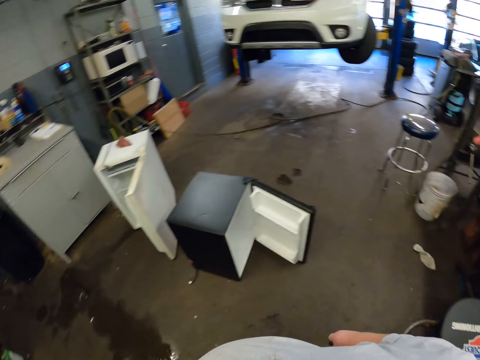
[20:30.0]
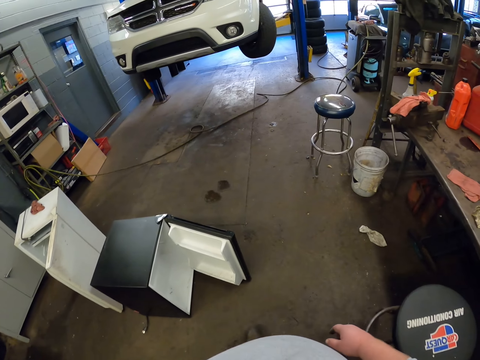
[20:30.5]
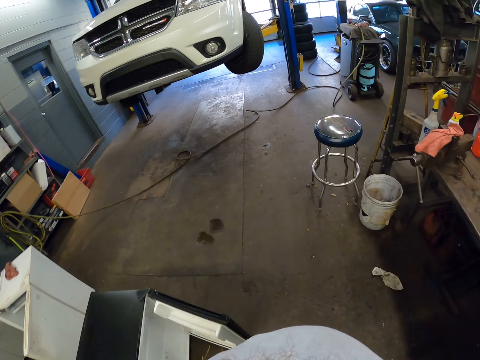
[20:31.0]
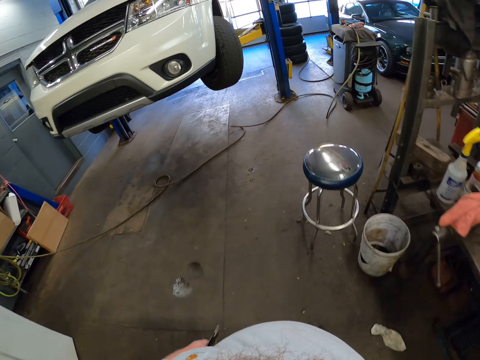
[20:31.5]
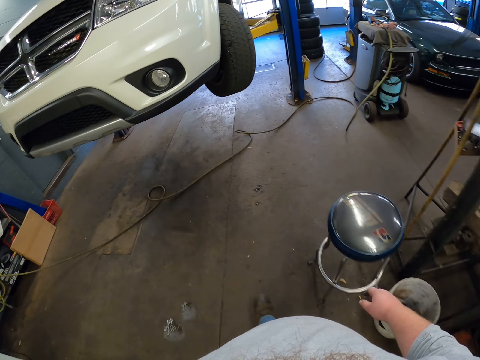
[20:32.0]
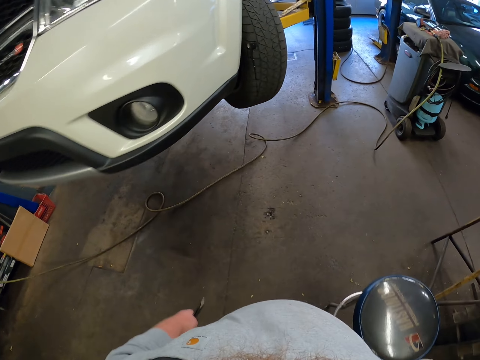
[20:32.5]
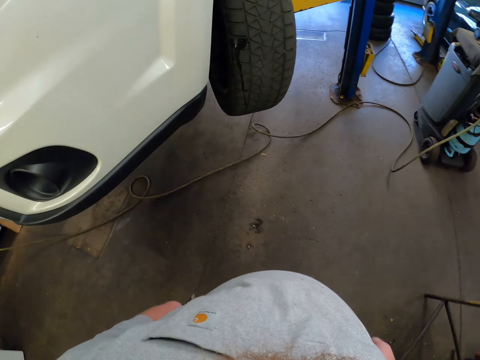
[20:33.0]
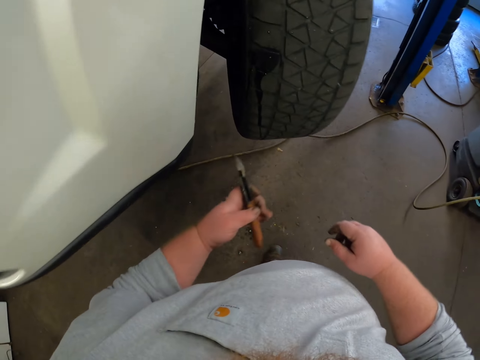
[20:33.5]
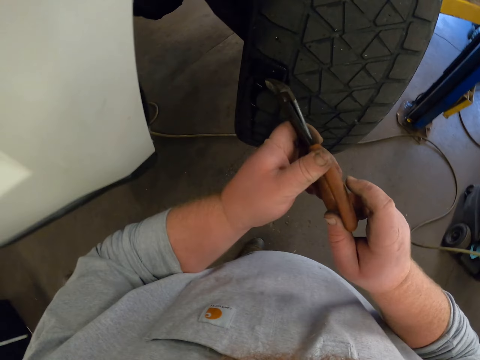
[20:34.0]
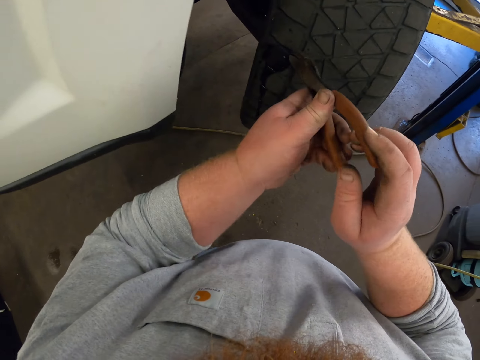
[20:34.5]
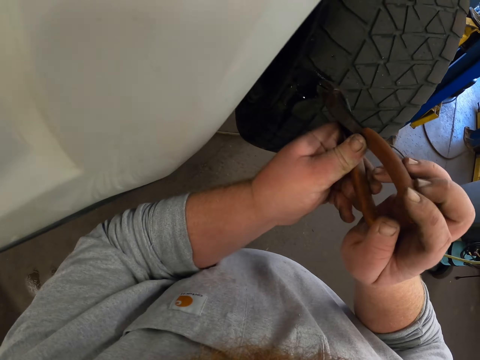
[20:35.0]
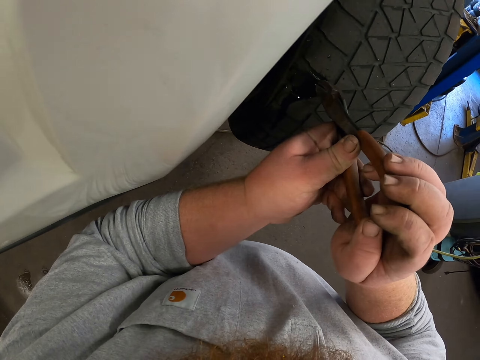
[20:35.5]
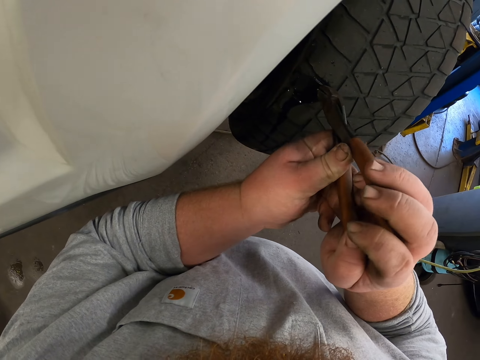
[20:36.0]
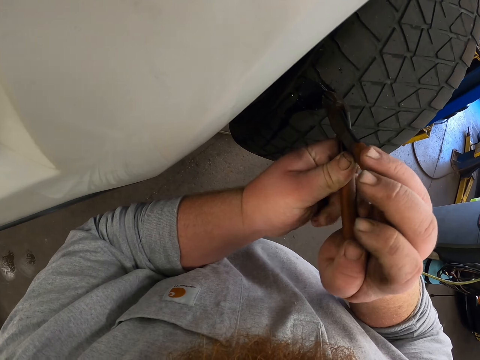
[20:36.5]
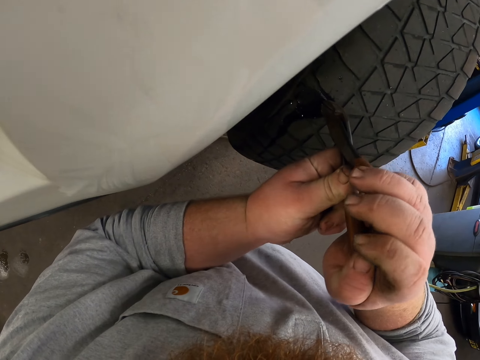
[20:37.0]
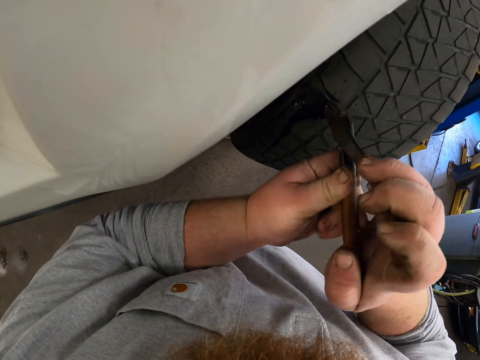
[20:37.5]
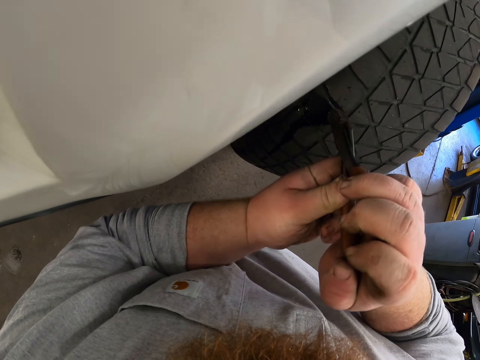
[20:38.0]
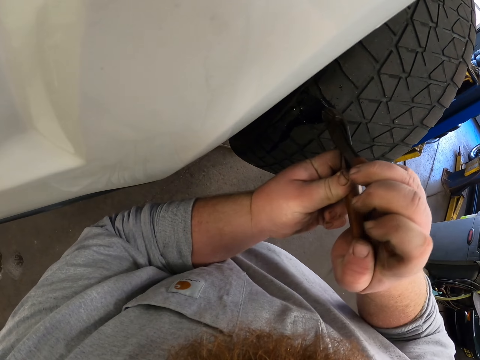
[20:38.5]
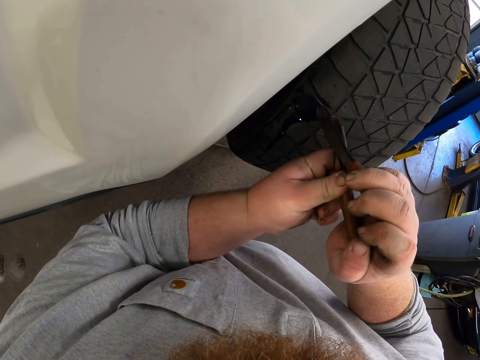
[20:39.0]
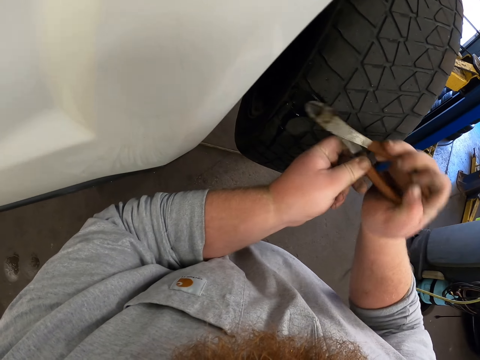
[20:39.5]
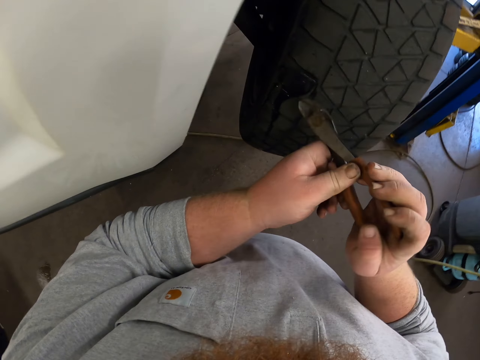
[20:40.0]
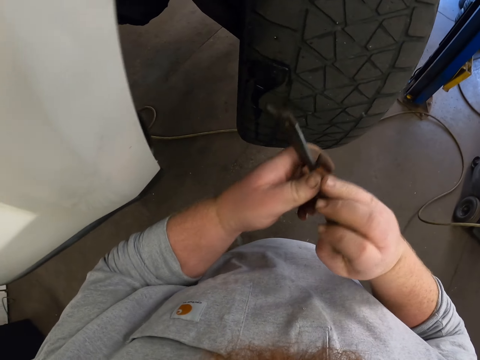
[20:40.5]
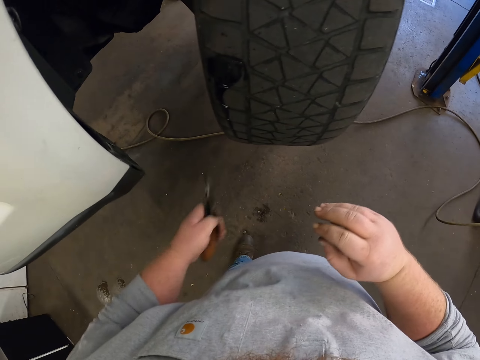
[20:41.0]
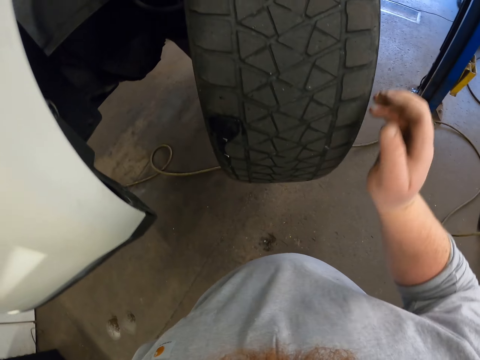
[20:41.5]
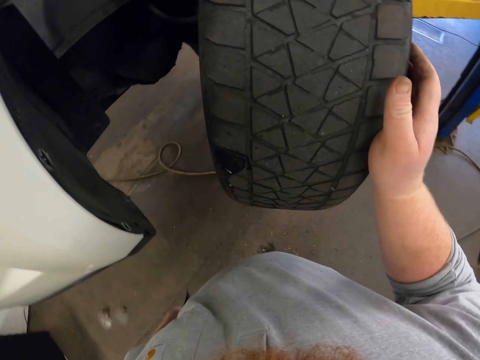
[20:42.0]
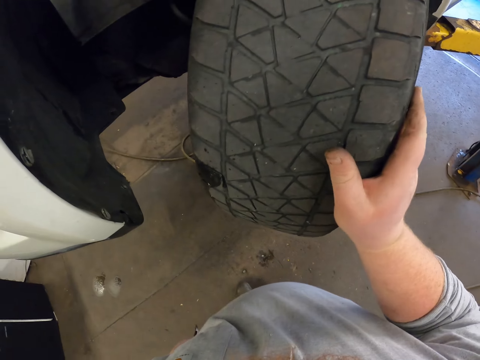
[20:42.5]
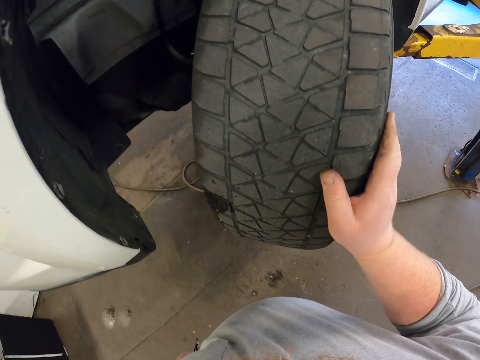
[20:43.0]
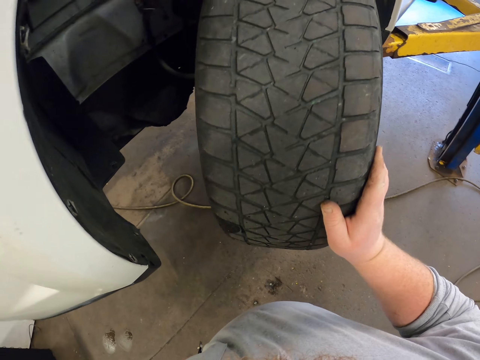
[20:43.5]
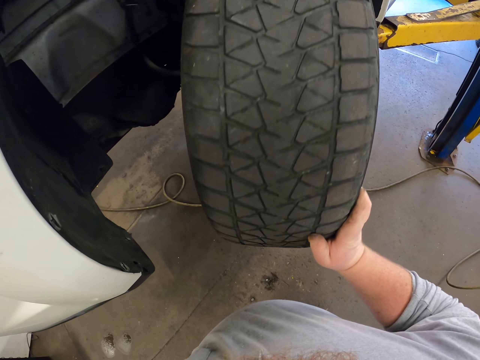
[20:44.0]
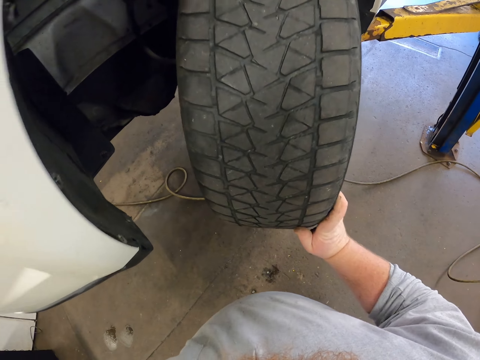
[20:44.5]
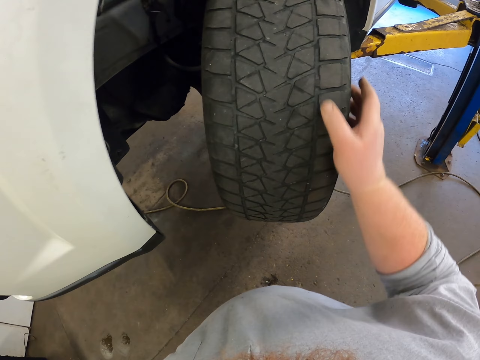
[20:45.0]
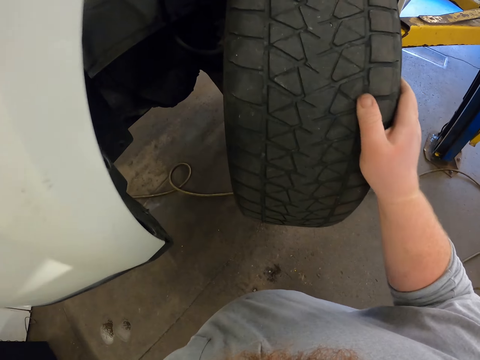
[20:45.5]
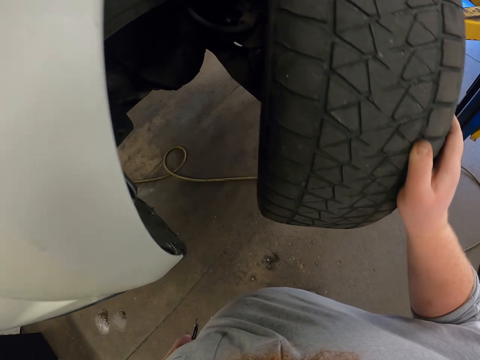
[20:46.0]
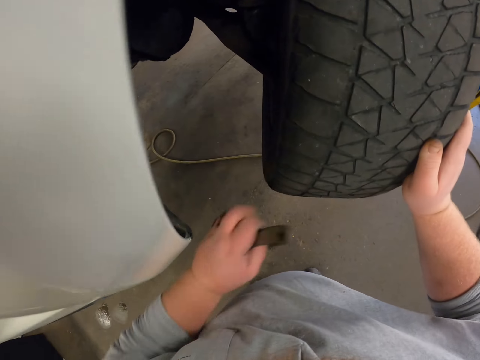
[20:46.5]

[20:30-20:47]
The camera wearer closes the drawer. He walks in a garage. He hits a spanner or plier on a wheel. He removes part of the tire with the plier. He looks at the wheel. He holds the tire with his right hand and rolls the tire with his right hand.

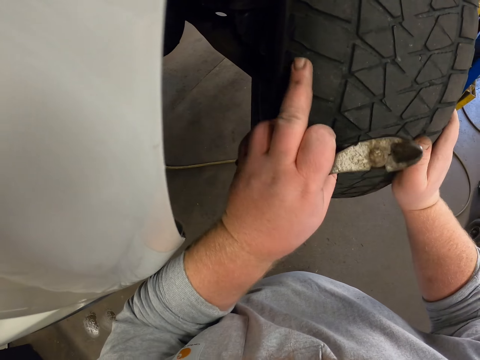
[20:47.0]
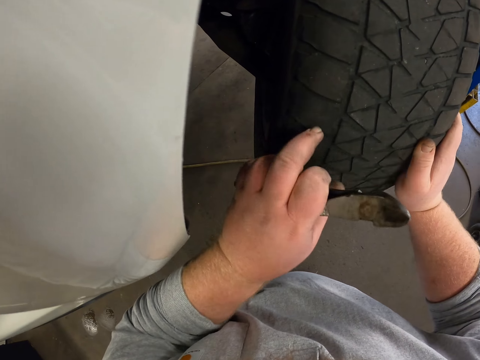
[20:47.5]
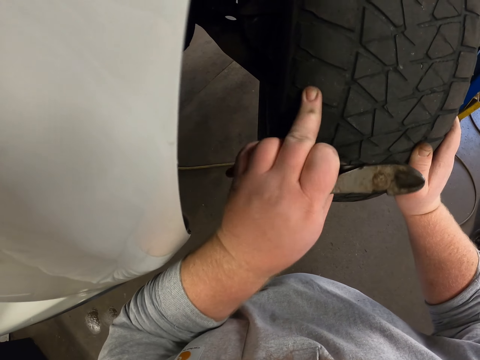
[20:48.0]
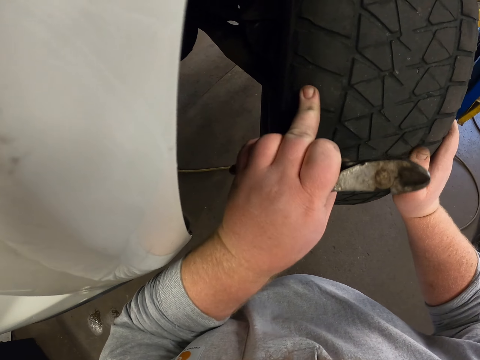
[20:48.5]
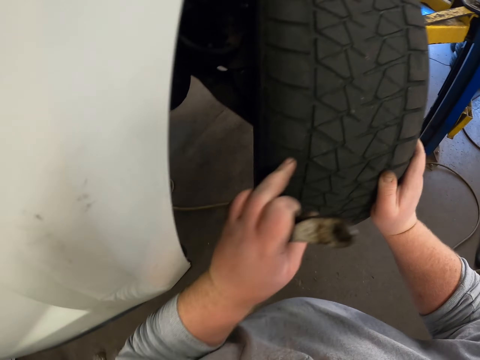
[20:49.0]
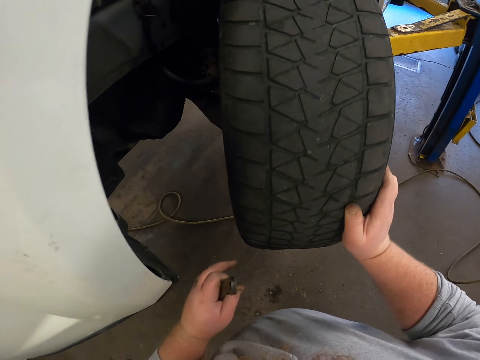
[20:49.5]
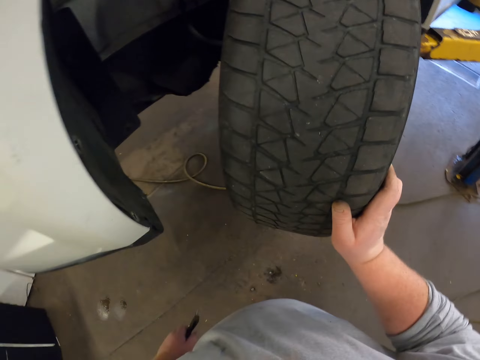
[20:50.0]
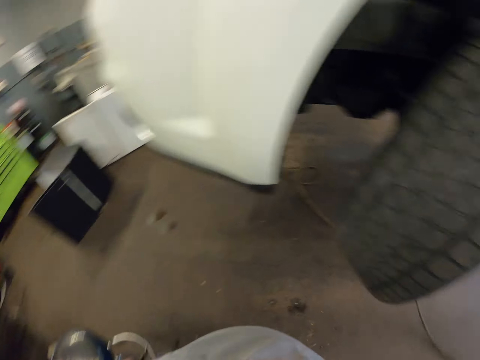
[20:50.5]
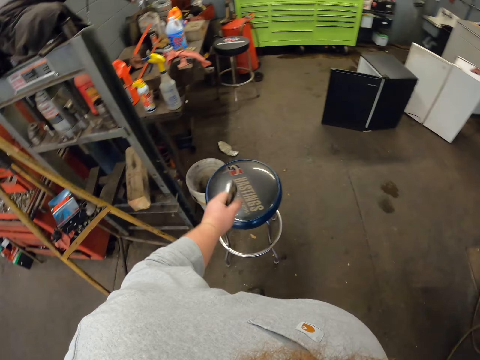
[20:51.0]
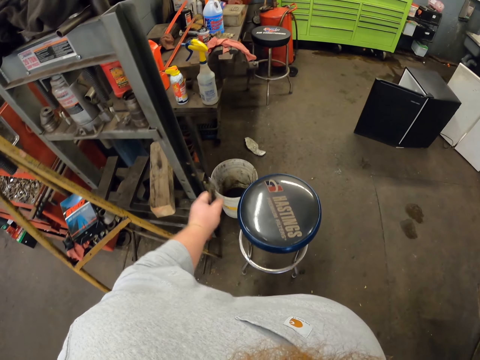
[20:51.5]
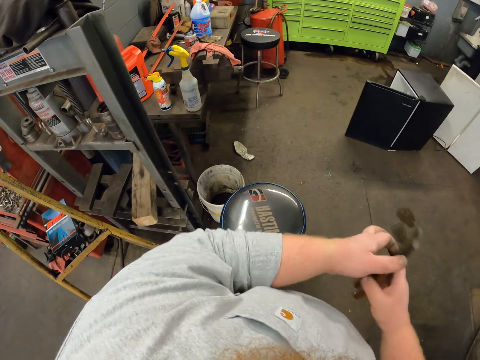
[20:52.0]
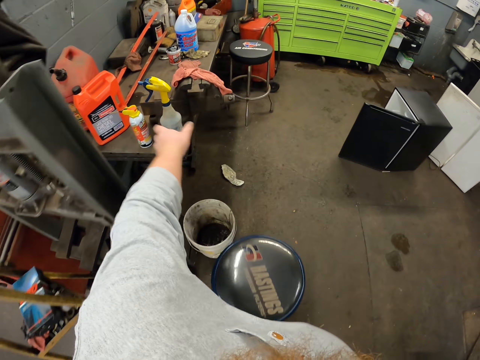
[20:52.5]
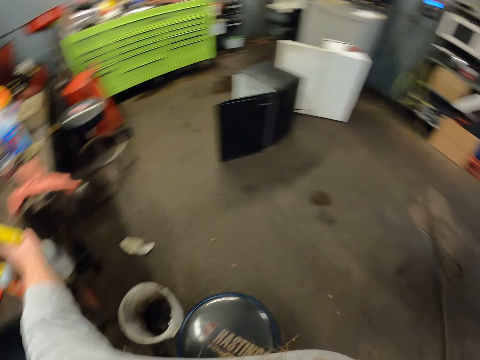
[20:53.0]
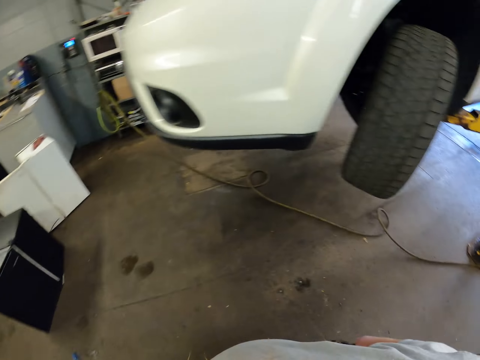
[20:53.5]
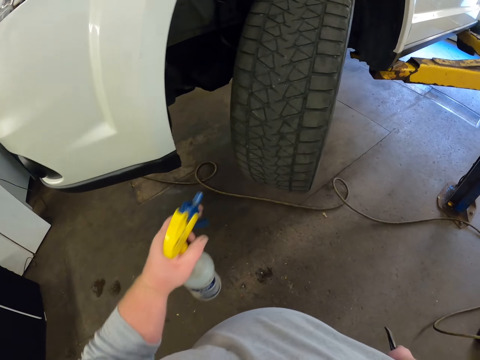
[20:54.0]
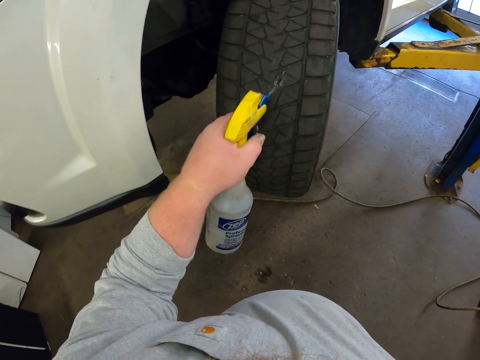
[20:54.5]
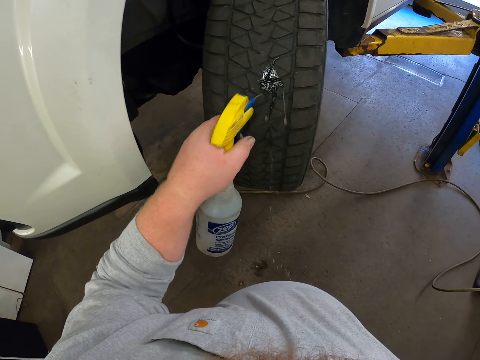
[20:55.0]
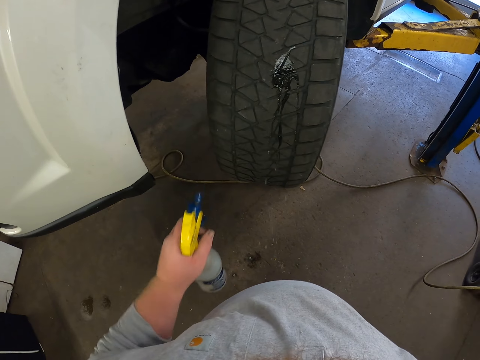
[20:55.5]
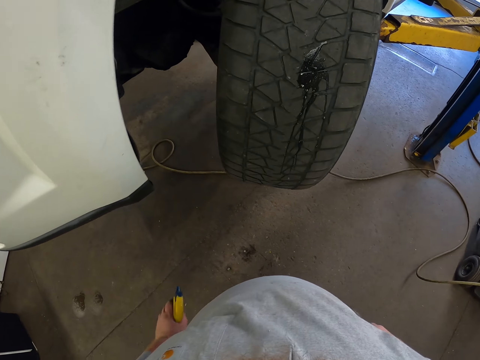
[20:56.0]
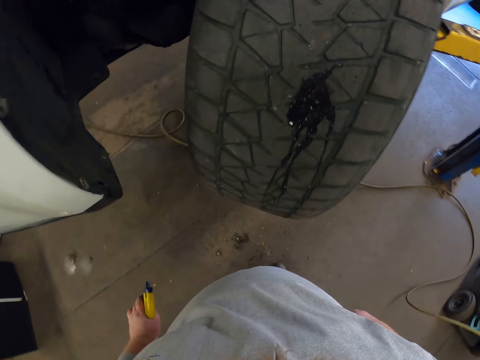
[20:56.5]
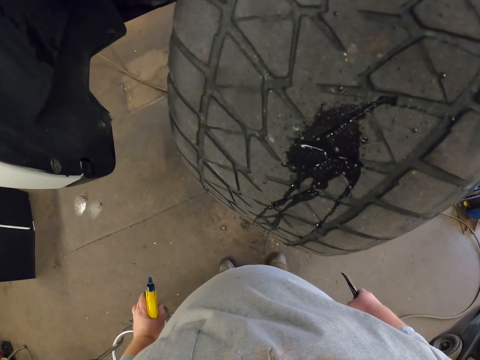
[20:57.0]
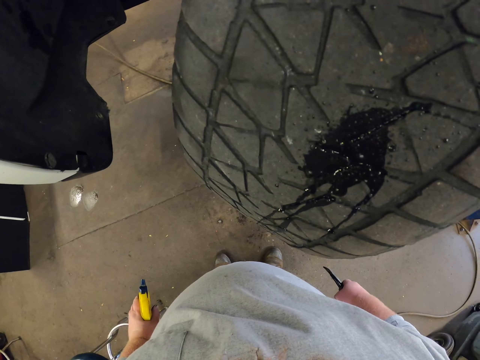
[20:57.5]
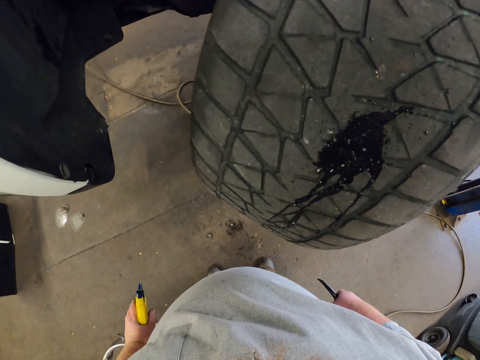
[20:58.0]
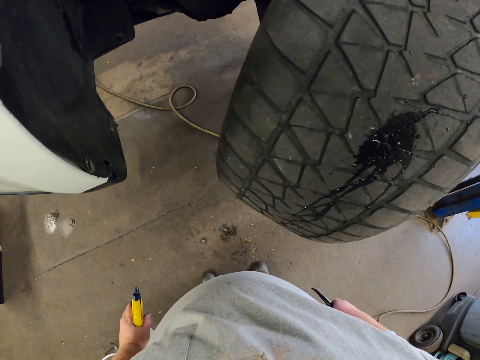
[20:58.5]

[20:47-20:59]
The camera wearer rubs a finger on the wheel. He touches the tire with his left hand. He looks at the wheel. He looks around. He transfers the plier from his left hand to his right hand. He picks up a spray bottle on a table. He sprays the liquid from the bottle on the tire. He looks at the wheel.
